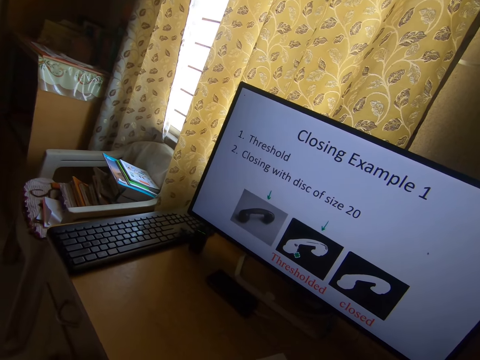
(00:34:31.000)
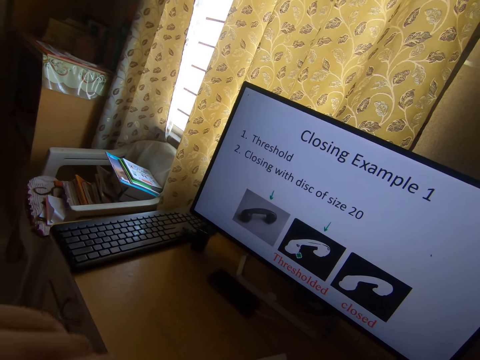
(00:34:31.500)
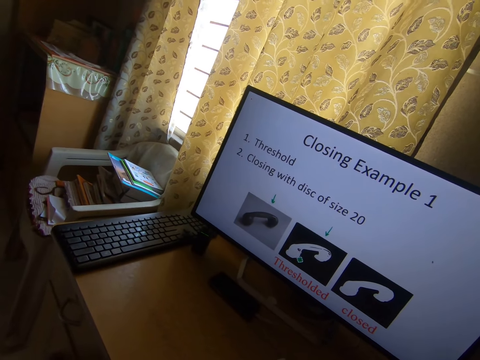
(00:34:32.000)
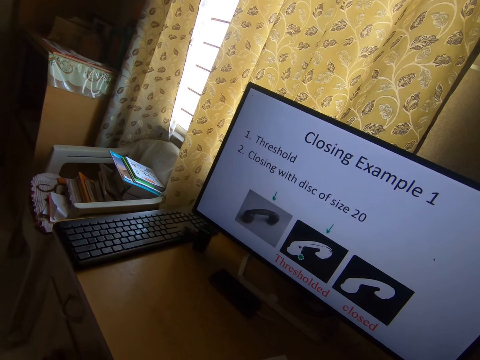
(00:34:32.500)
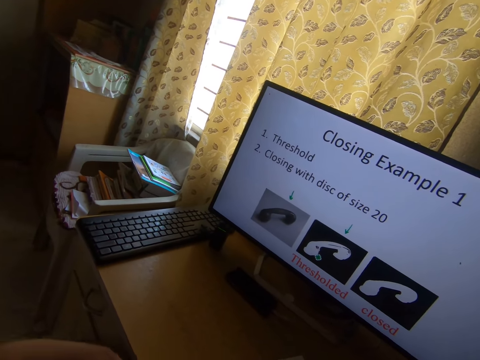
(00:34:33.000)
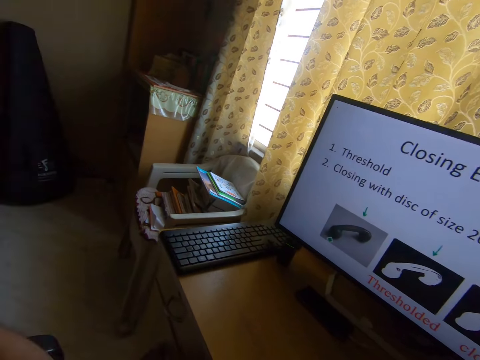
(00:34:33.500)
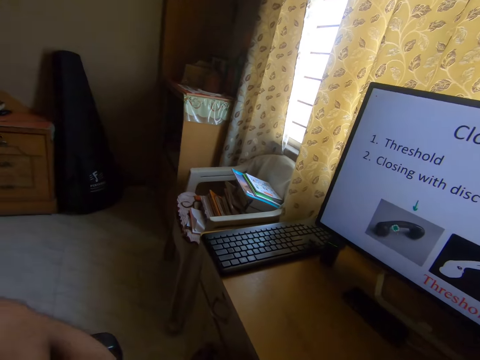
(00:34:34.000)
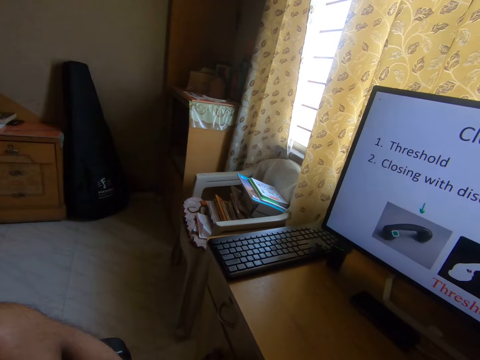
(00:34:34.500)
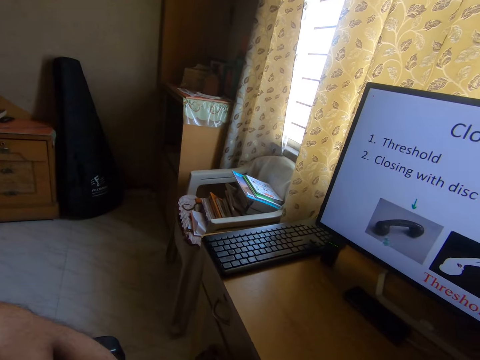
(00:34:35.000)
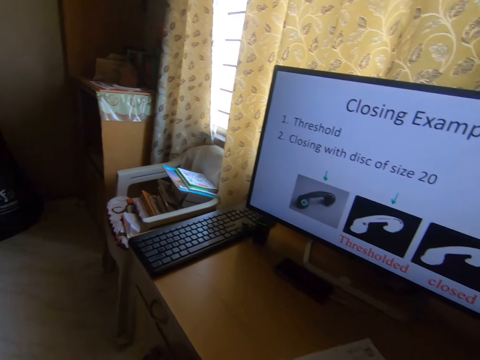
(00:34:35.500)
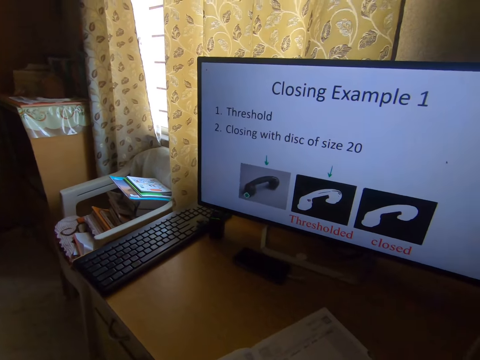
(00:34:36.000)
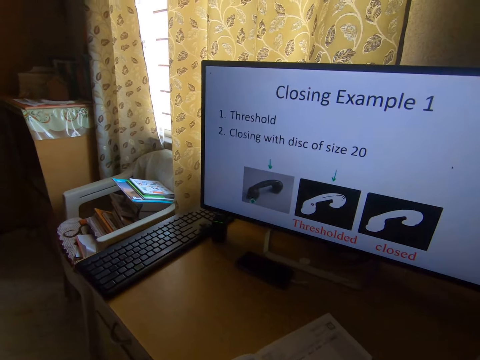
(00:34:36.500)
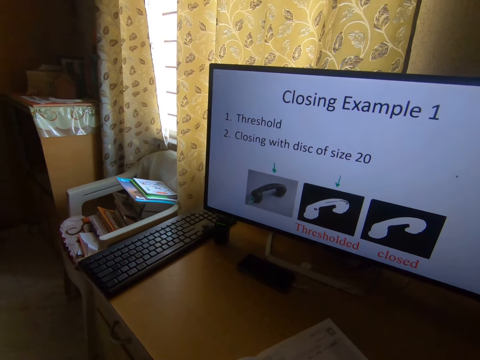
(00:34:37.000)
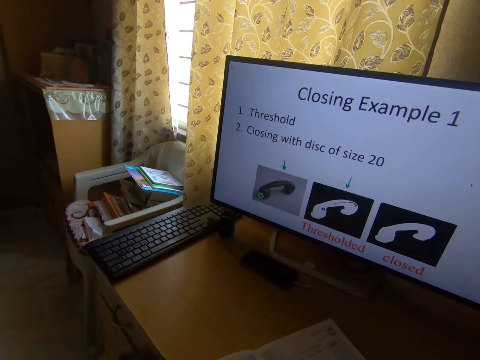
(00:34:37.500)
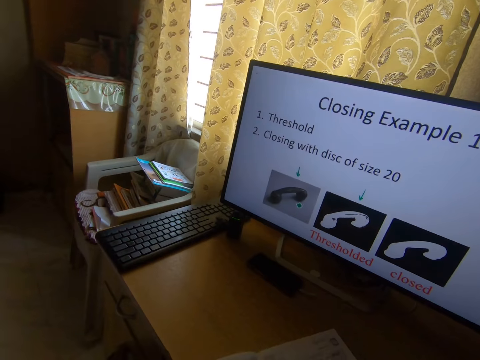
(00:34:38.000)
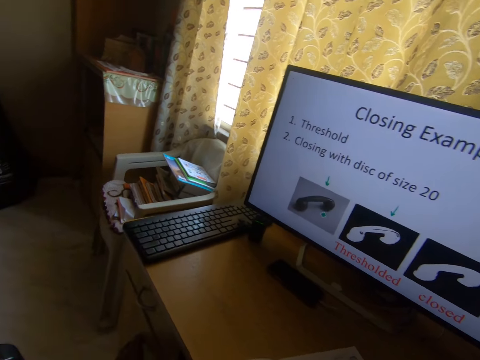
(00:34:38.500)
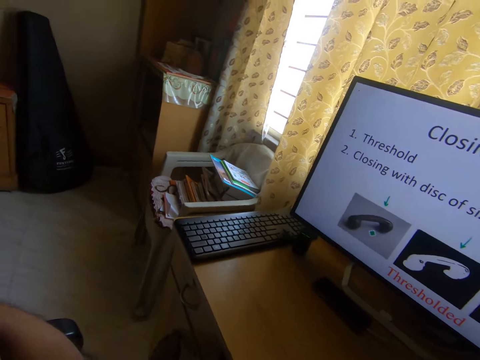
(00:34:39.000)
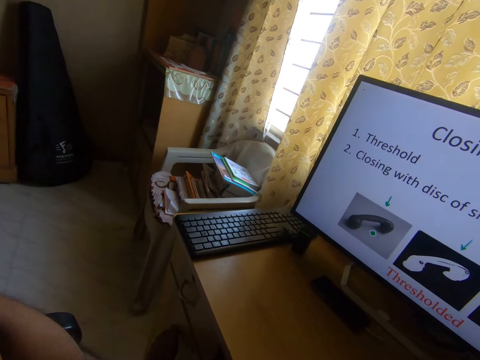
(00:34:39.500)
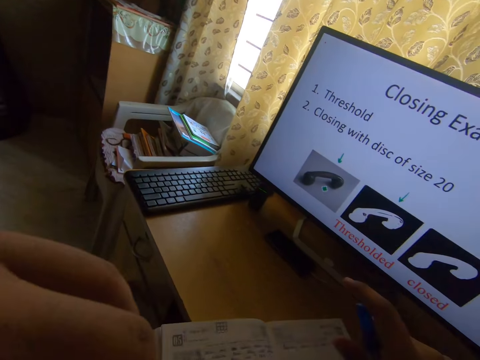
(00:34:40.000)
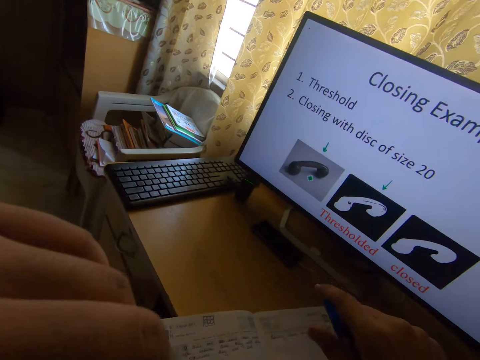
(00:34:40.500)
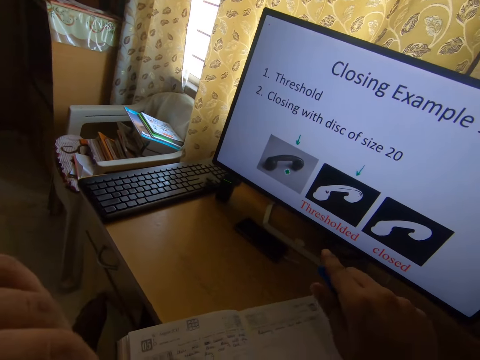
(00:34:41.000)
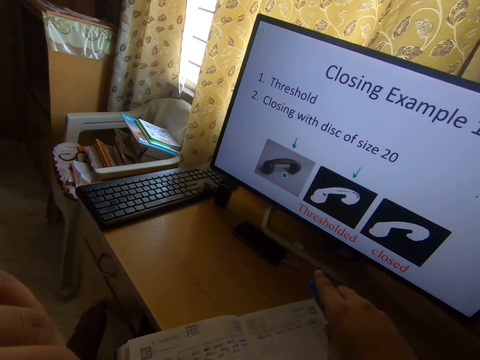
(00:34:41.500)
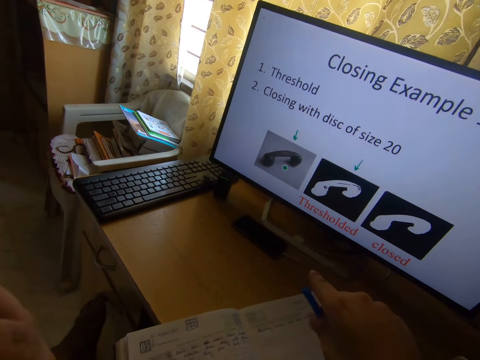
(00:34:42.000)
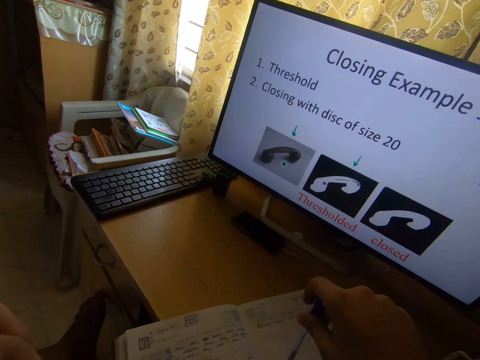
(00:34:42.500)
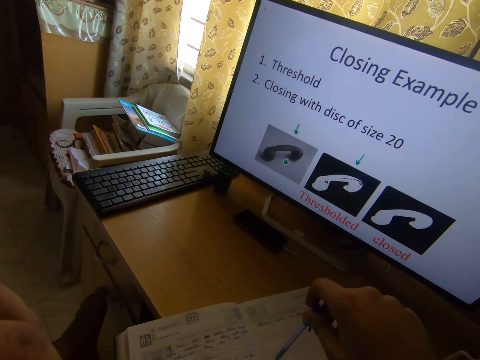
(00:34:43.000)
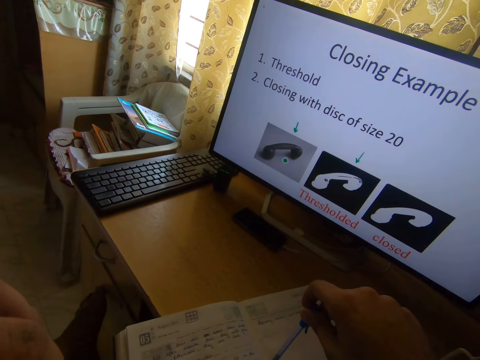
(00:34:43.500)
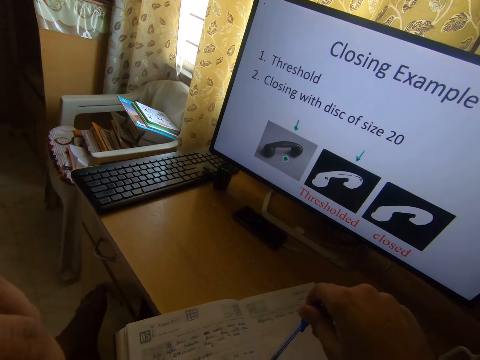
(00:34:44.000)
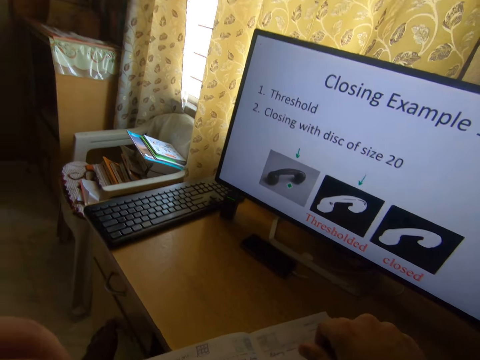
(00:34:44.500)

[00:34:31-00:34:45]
The camera wearer taps the book with the pen. He fiddles with the pen in his right hand.

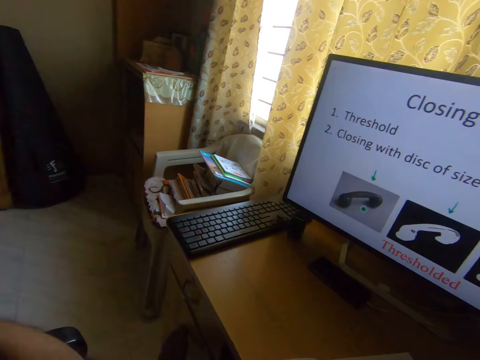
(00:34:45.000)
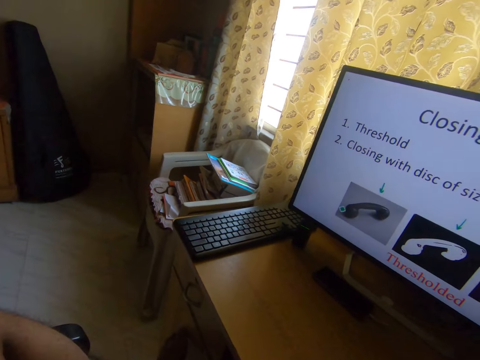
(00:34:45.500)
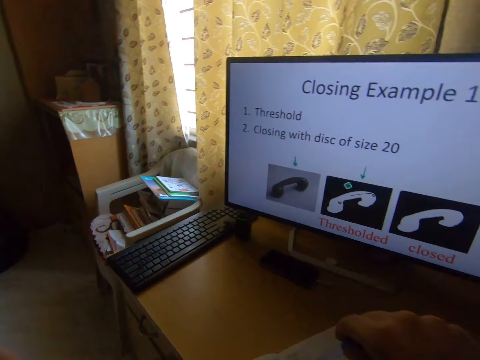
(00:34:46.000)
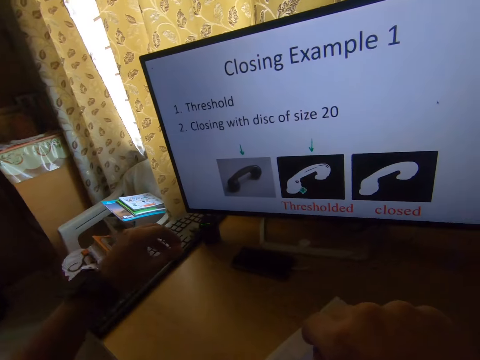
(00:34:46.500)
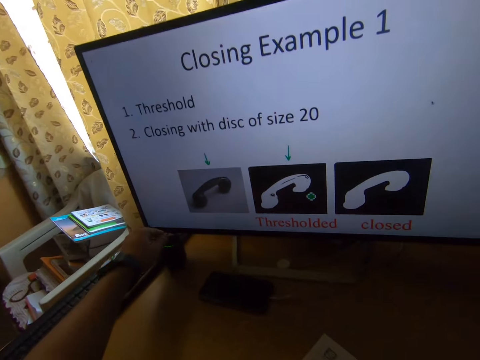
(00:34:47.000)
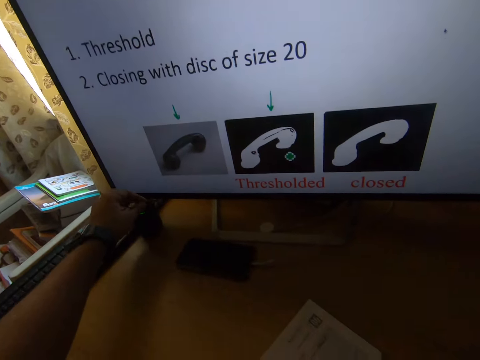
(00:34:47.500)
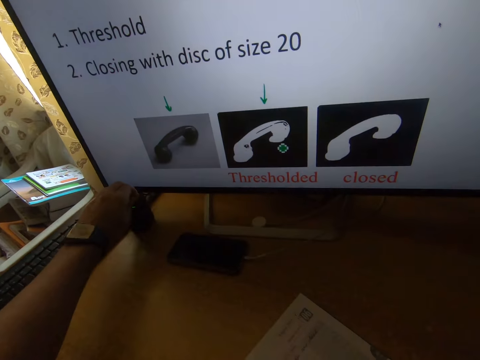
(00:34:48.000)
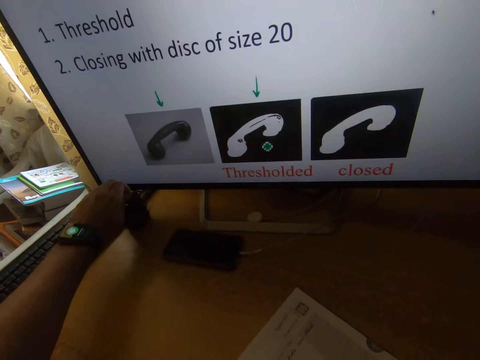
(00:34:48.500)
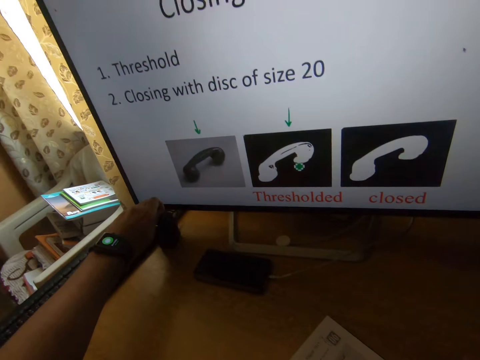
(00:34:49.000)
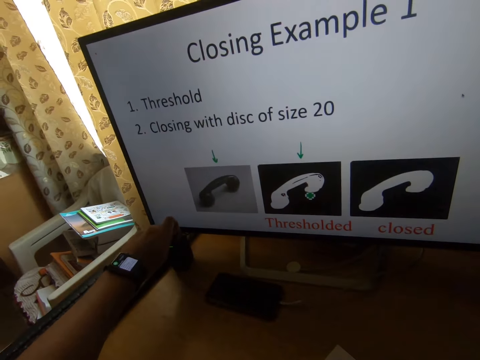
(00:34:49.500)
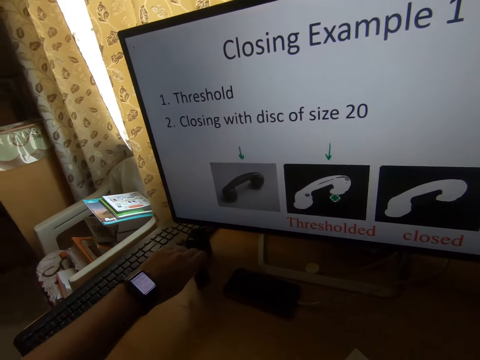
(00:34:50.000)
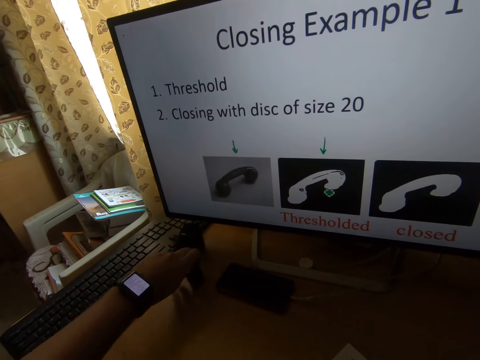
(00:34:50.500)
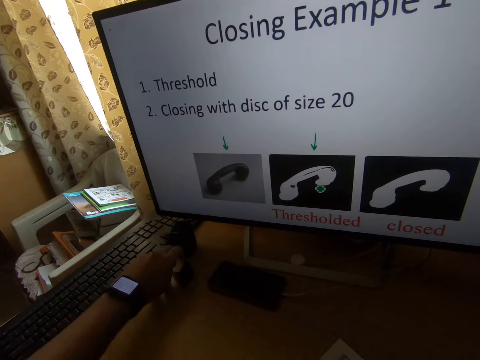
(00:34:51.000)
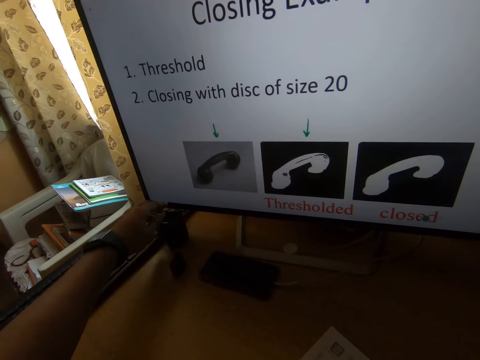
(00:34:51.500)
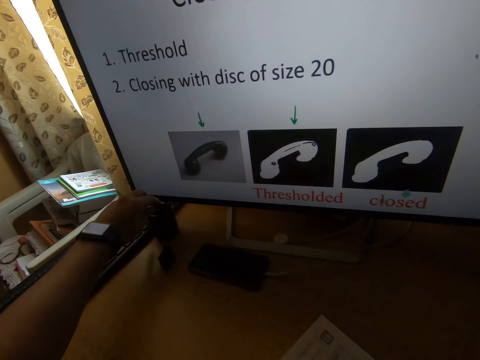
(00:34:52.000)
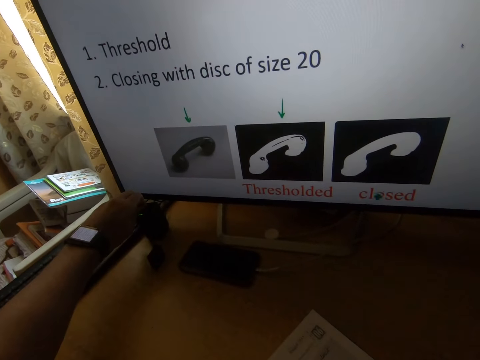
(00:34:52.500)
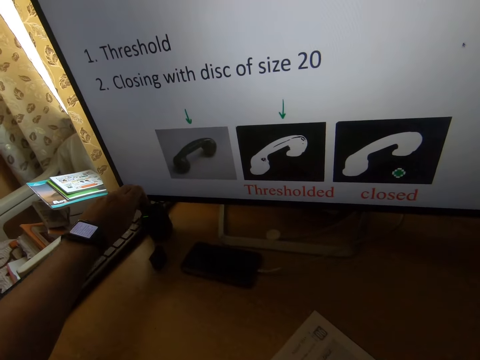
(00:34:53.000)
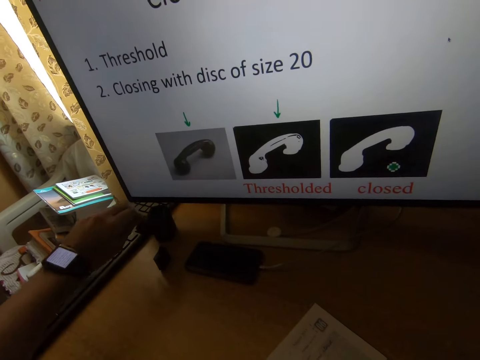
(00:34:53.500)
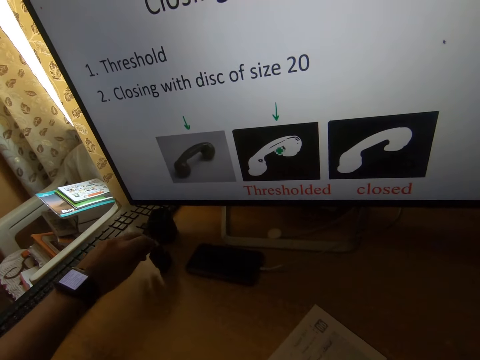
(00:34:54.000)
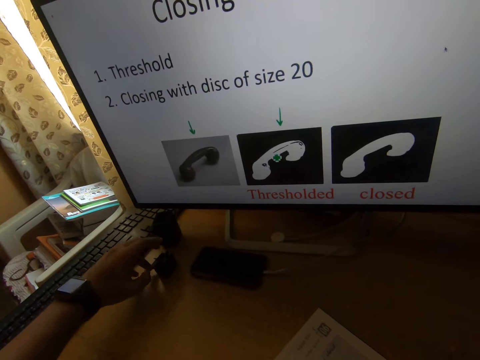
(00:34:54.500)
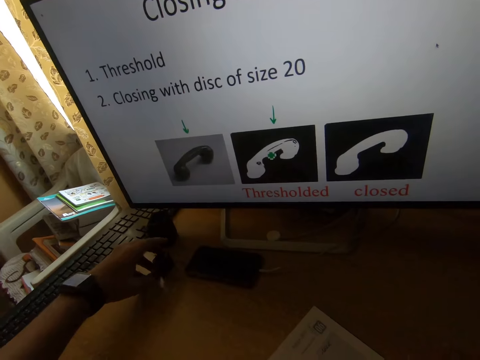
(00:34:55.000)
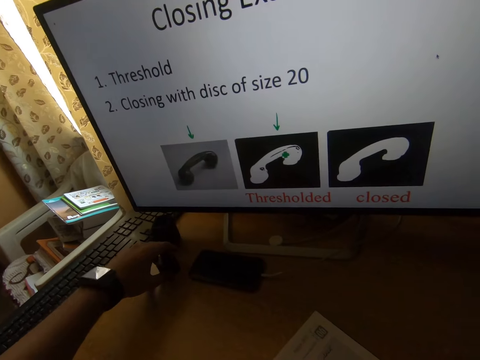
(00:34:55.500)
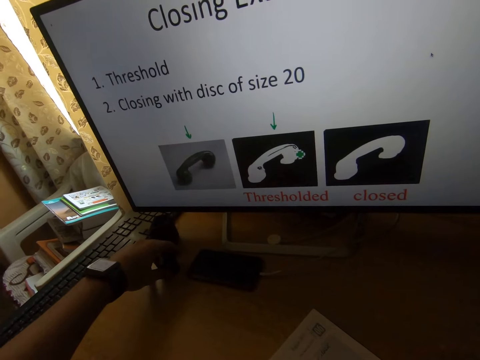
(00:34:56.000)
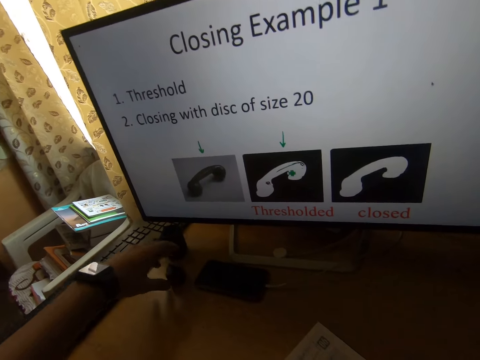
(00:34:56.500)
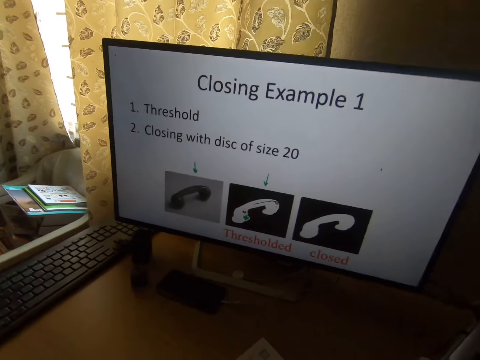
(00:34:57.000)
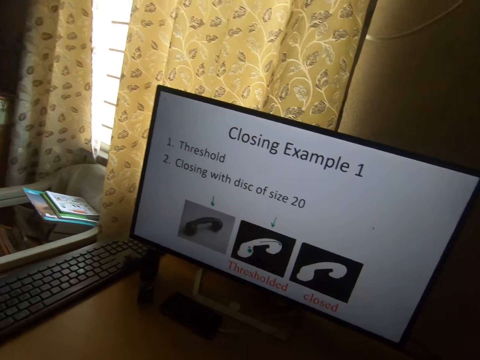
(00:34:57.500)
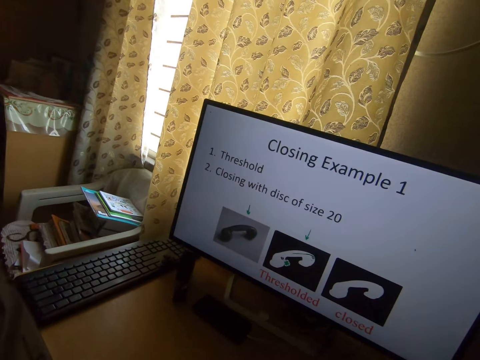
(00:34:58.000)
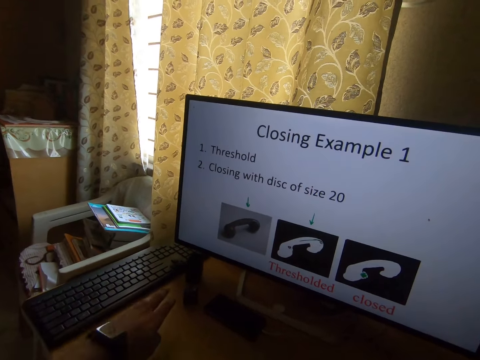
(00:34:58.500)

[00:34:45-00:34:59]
The camera wearer picks up a small black device from the table with his left hand. He puts the device on the table. He picks up another small black device from the table with his left hand. He puts the device on the table.
